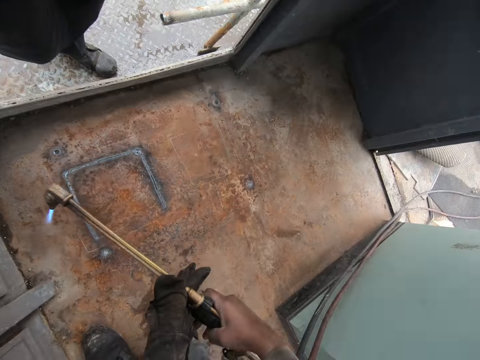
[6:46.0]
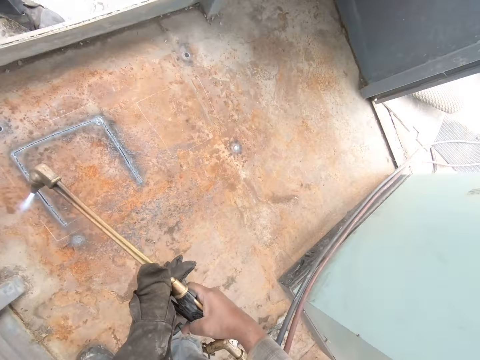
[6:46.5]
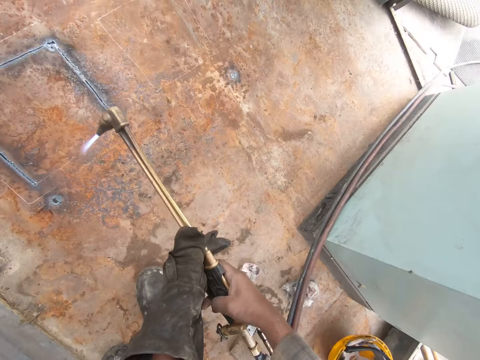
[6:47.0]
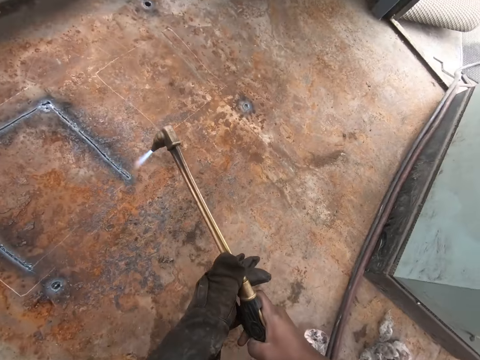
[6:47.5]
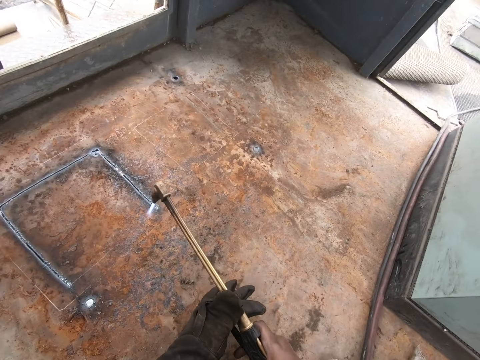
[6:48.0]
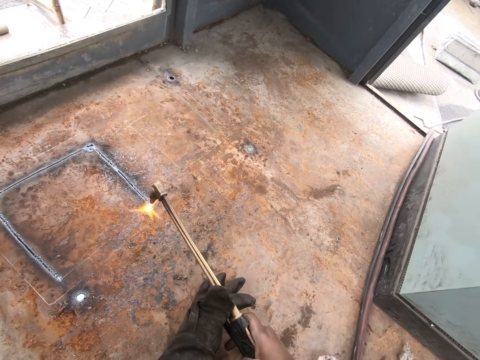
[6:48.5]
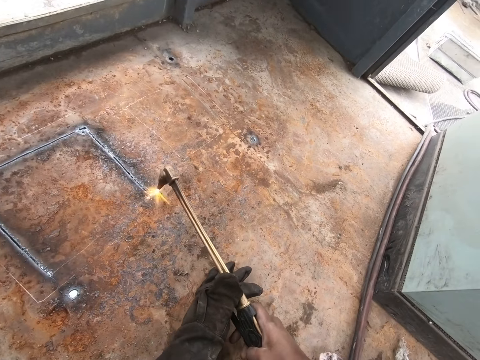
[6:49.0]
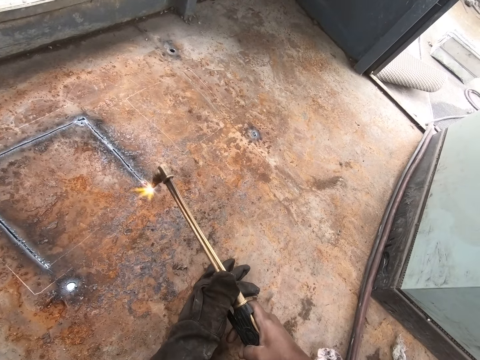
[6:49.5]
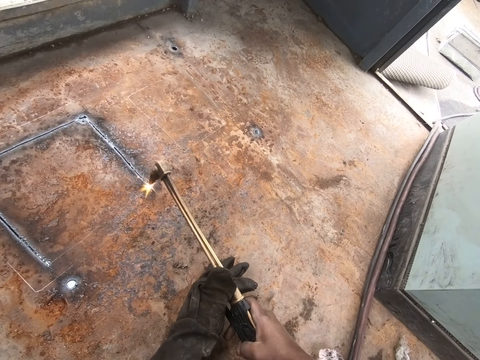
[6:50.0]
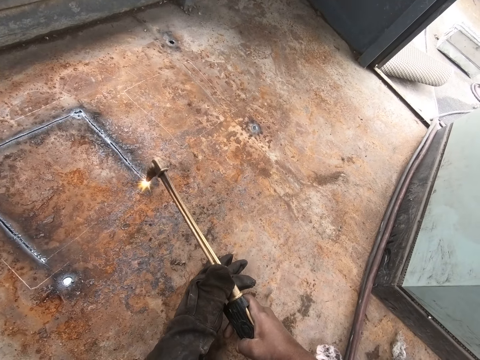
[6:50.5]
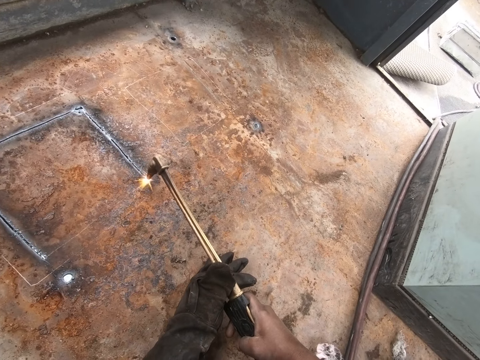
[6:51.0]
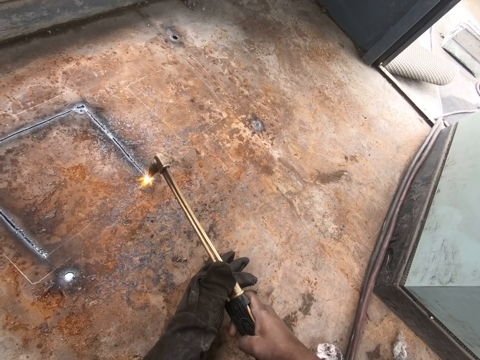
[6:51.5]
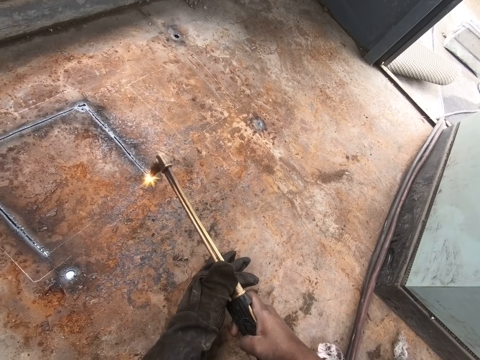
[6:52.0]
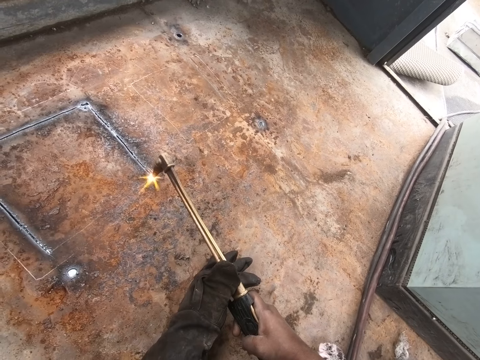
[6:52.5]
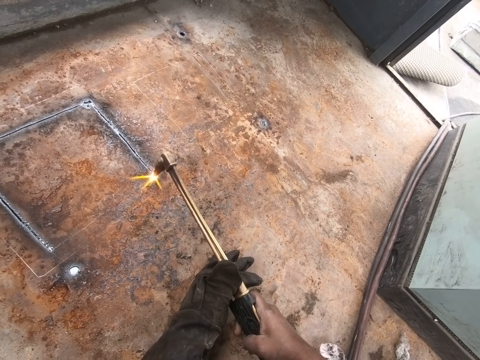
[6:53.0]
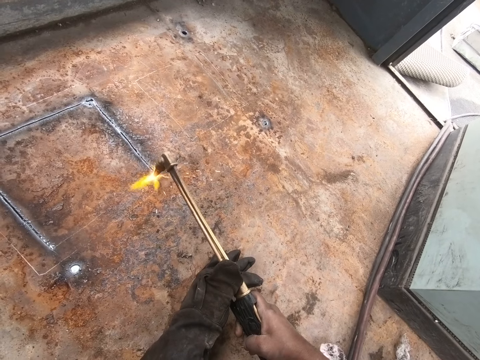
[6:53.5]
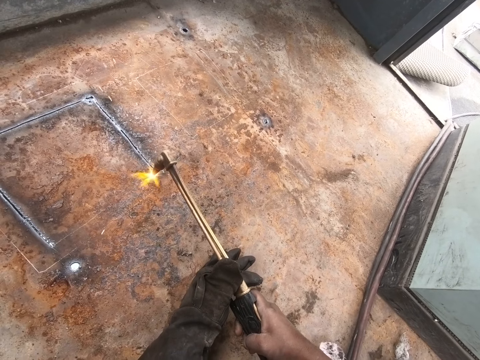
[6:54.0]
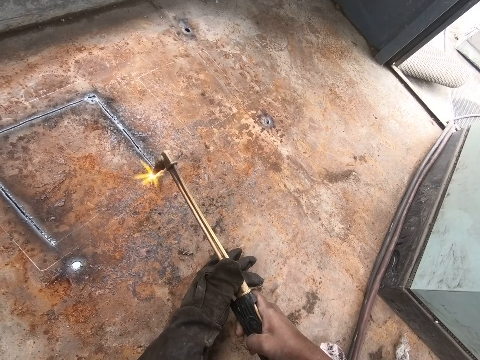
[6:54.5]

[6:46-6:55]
The camera wearer moves a few steps. They converse. They make a mark on the metal with the weld torch.

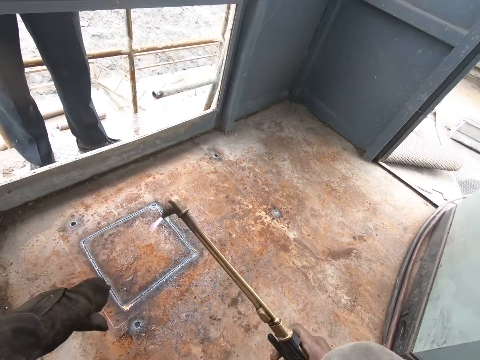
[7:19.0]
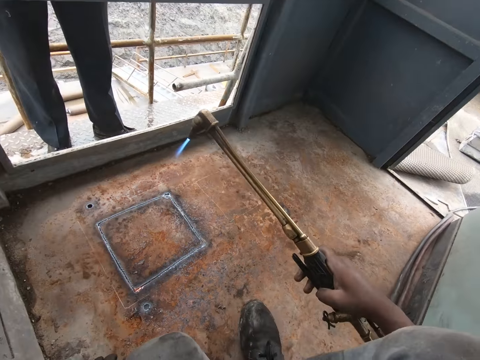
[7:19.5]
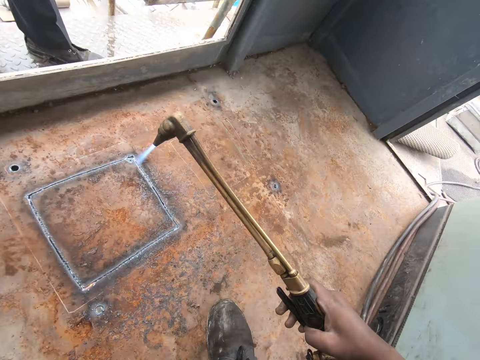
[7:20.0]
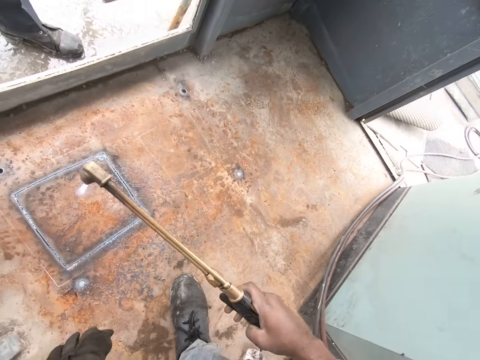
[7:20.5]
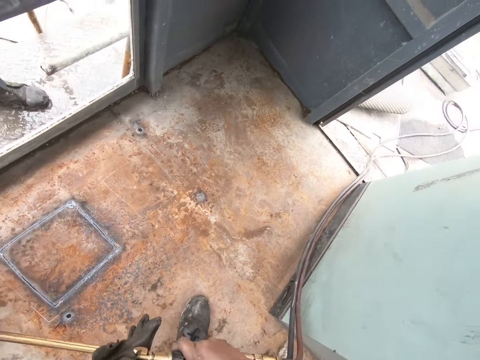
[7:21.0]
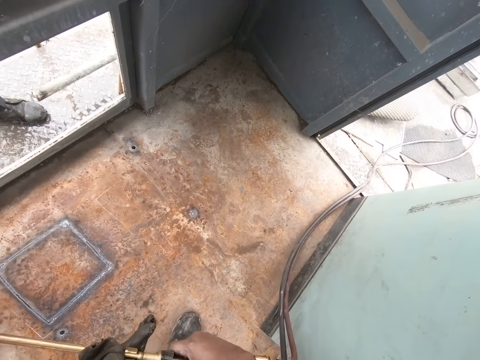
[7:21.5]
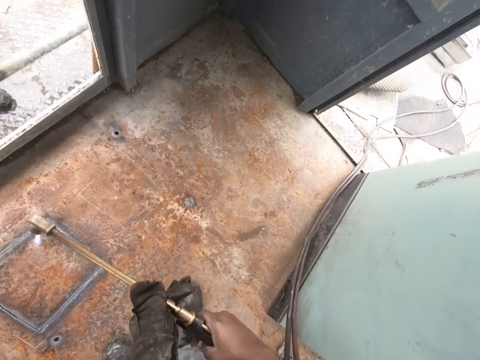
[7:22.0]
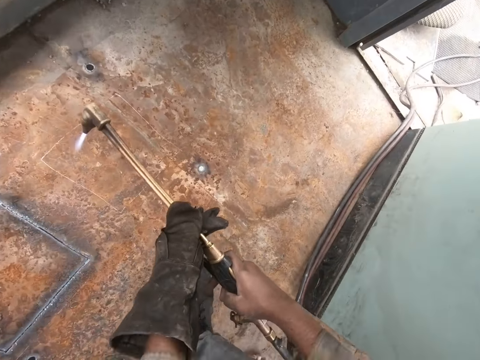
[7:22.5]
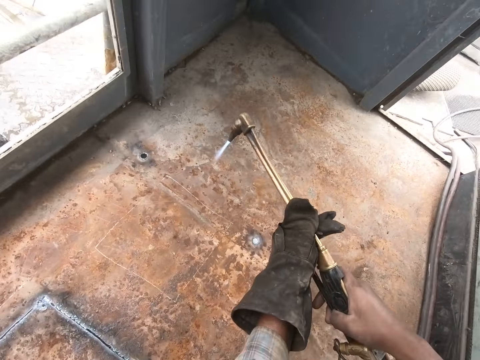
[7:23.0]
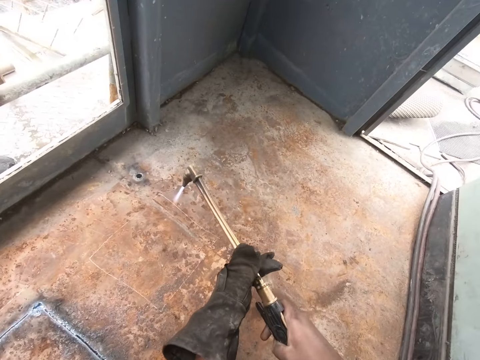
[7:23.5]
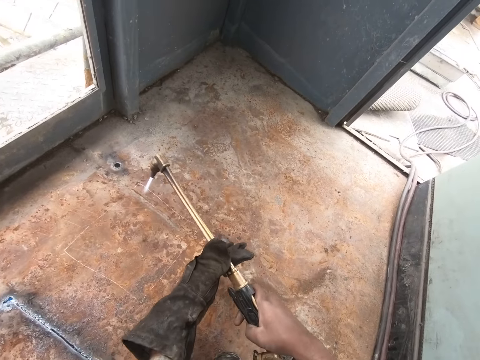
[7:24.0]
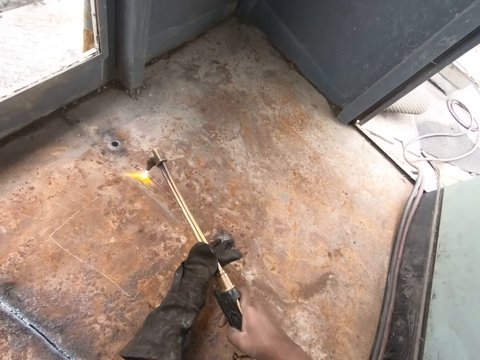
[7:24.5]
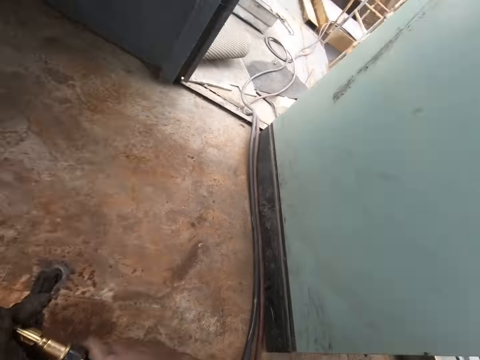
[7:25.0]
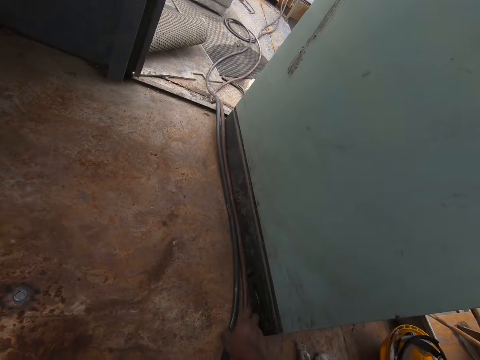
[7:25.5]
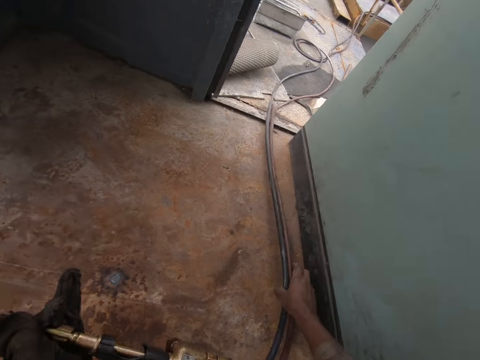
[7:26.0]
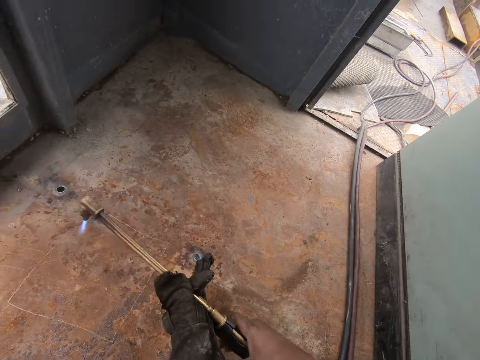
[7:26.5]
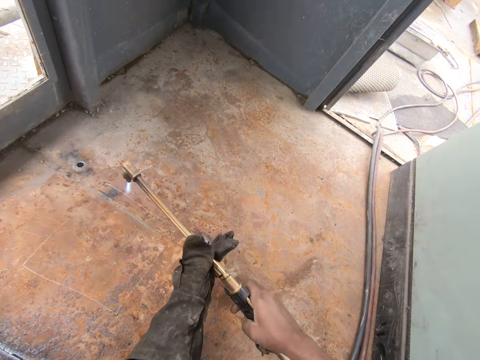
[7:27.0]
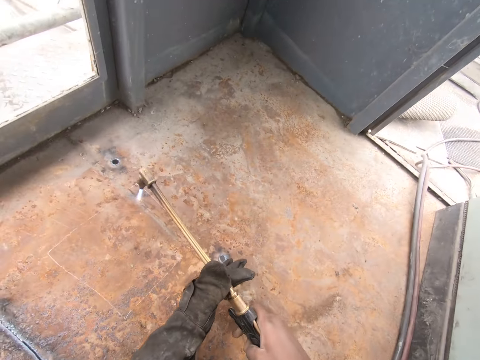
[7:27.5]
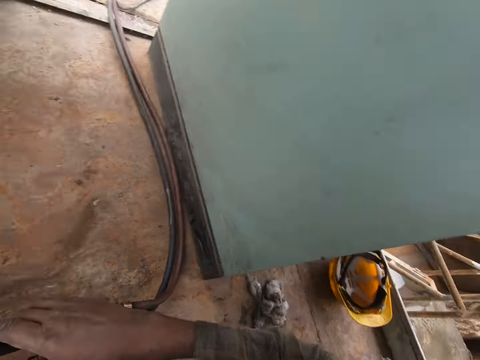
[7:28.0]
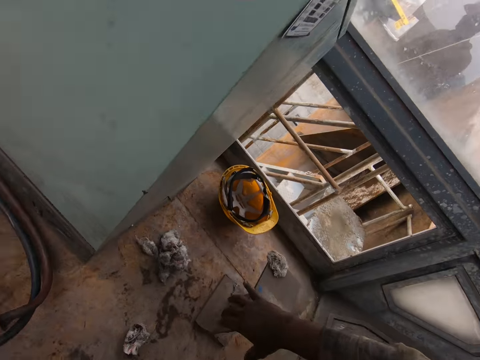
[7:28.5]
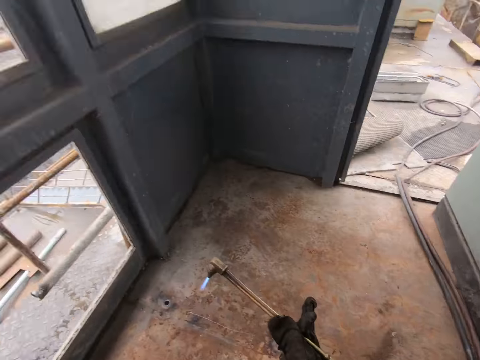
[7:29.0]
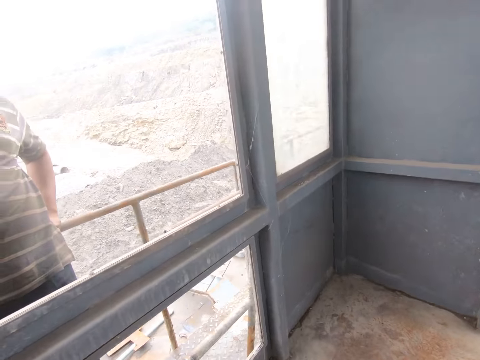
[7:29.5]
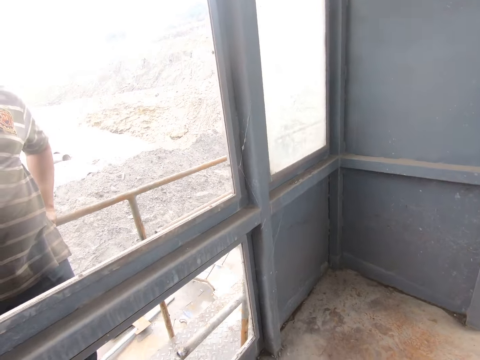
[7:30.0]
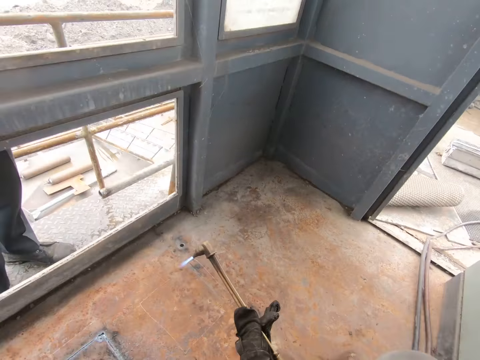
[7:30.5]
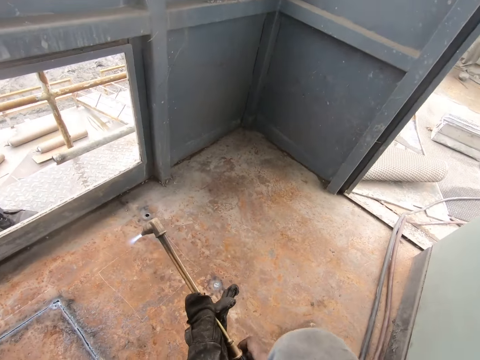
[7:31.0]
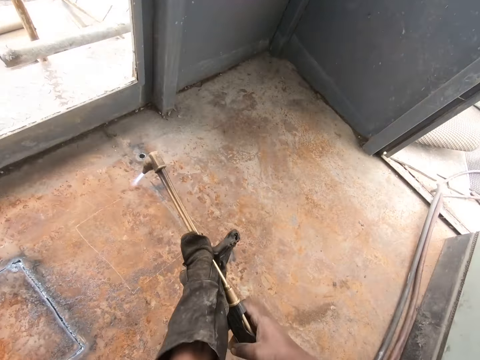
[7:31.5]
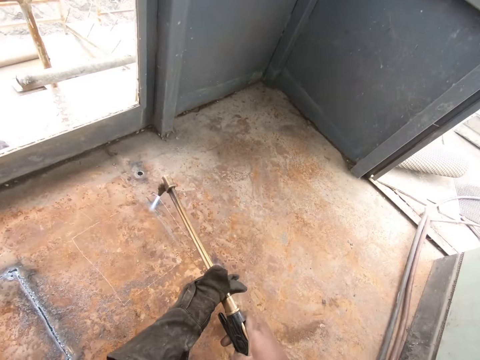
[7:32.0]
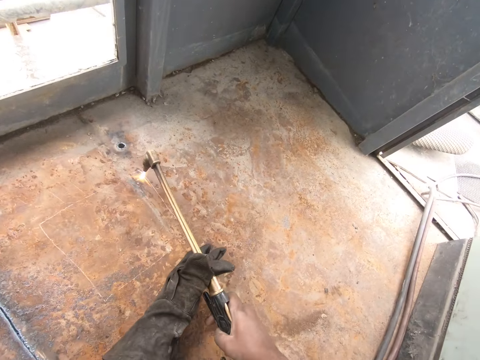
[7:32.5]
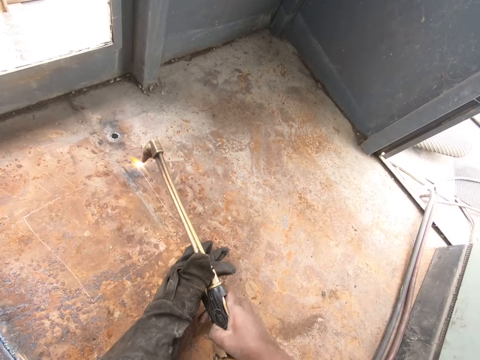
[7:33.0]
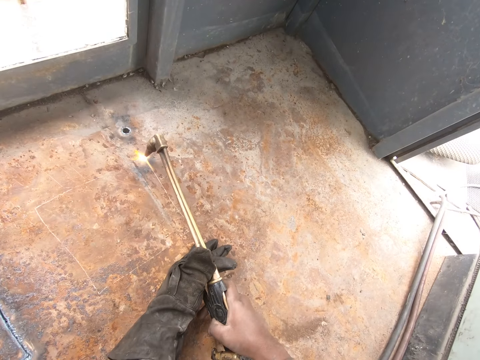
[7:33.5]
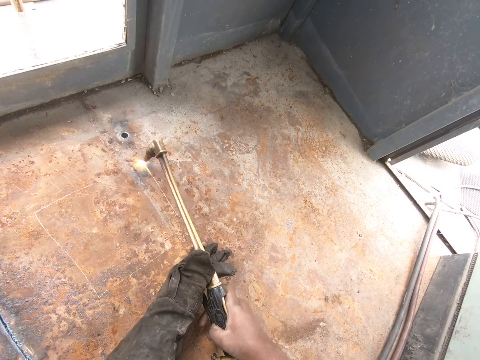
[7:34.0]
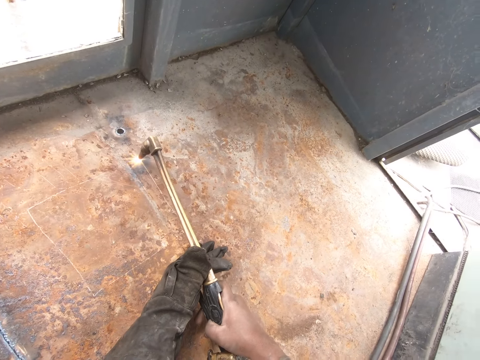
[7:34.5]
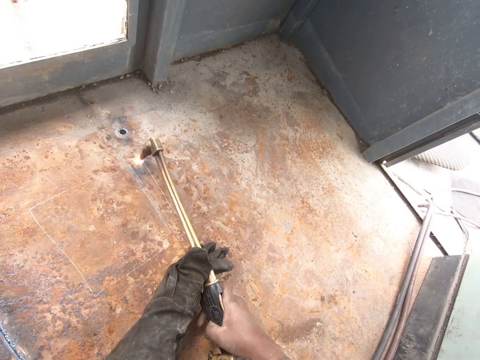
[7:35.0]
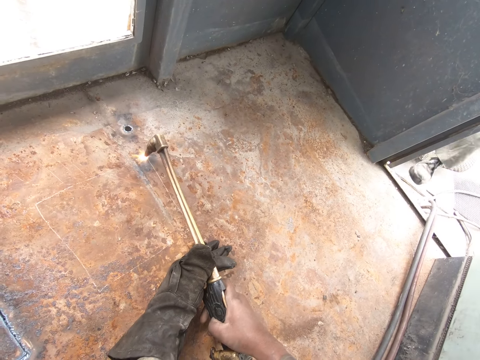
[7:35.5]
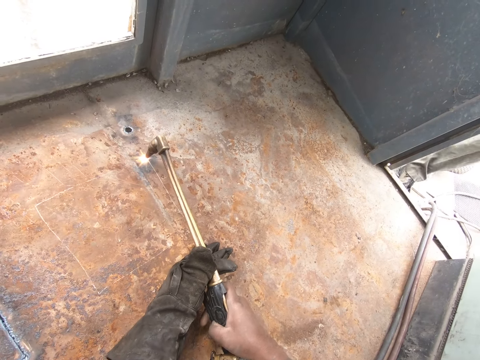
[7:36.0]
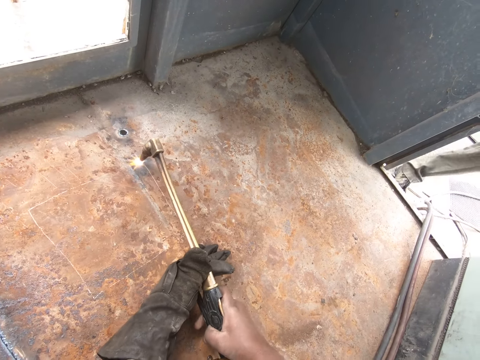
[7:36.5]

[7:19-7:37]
The camera wearer moves his leg. He puts the weld torch in the other hand. He holds the exhauster with both hands. He holds the hose pipe with his right hand. He moves the pipe. He touches the seat with his right hand. He looks around. He makes a mark on the metal with the weld torch.
